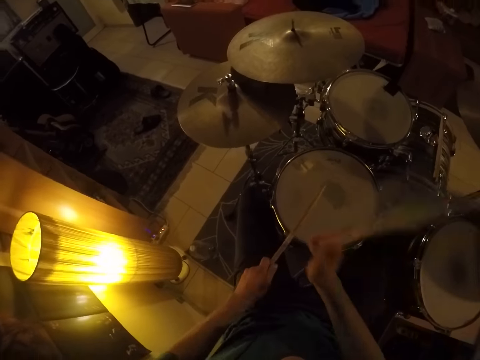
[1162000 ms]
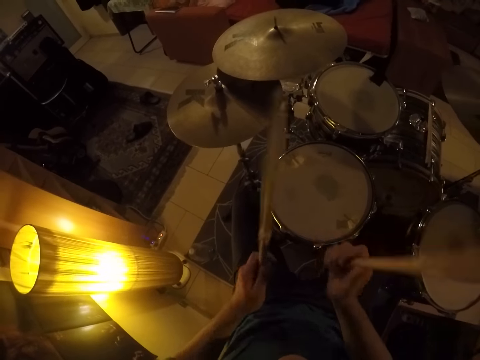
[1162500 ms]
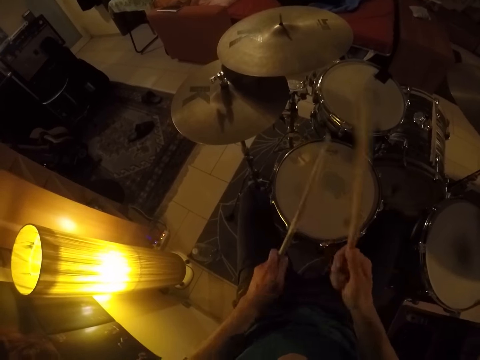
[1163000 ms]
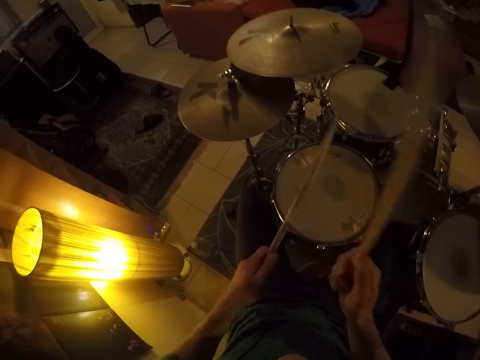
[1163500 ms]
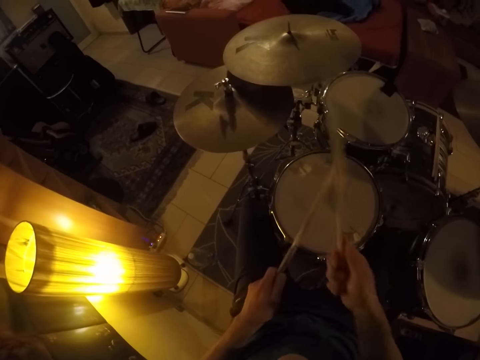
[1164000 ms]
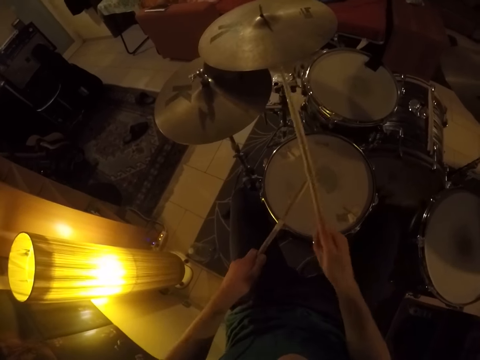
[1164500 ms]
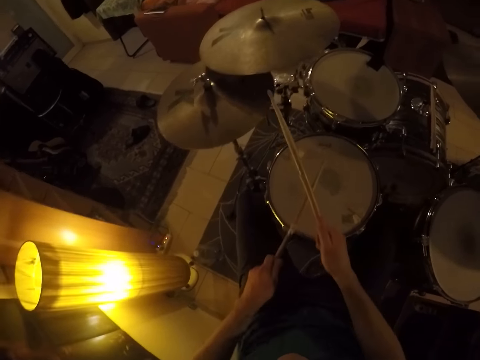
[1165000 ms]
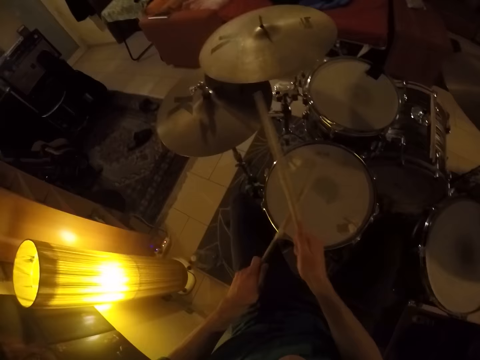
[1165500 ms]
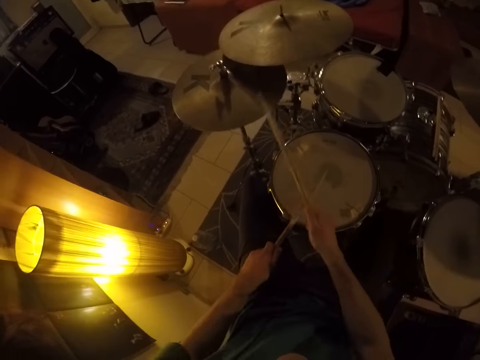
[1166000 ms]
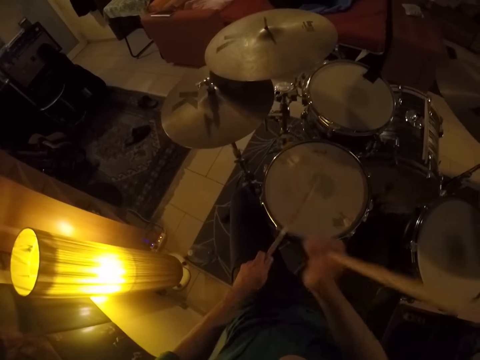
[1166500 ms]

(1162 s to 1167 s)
The camera wearer plays the drum set with the drumsticks in both hands.

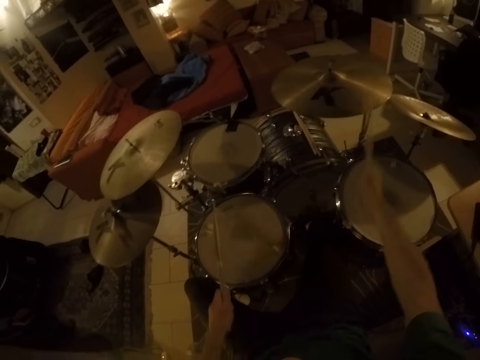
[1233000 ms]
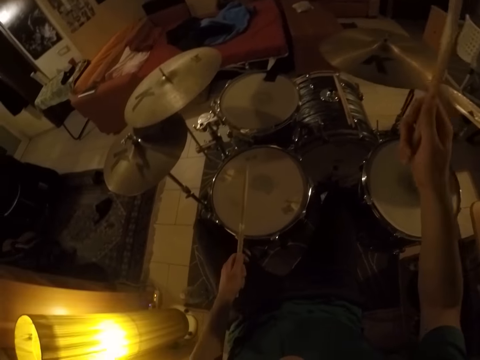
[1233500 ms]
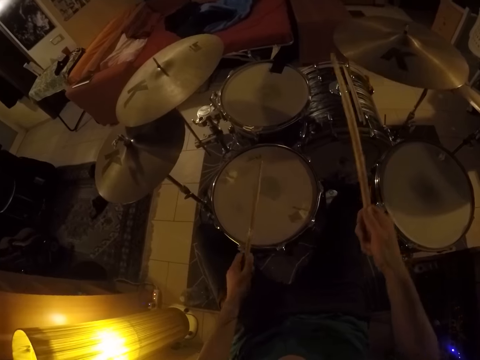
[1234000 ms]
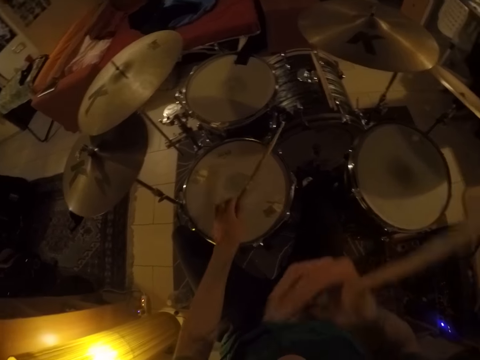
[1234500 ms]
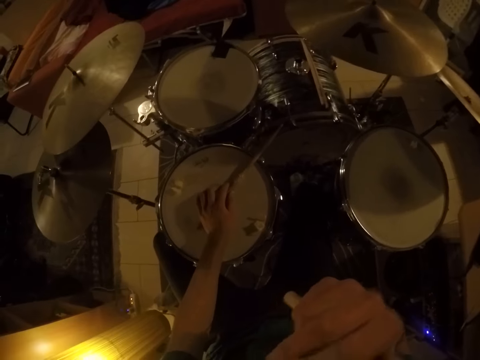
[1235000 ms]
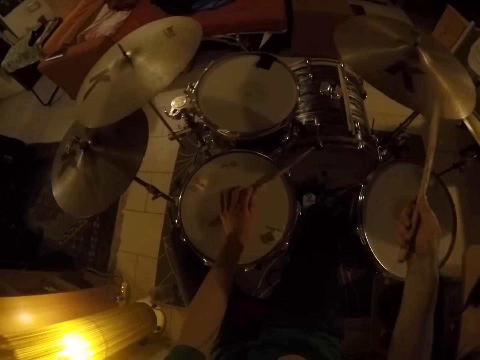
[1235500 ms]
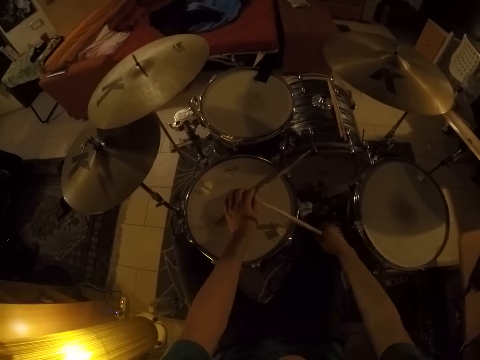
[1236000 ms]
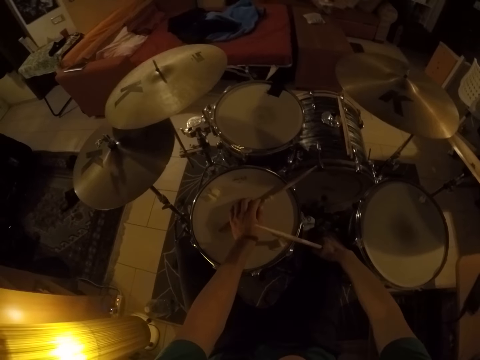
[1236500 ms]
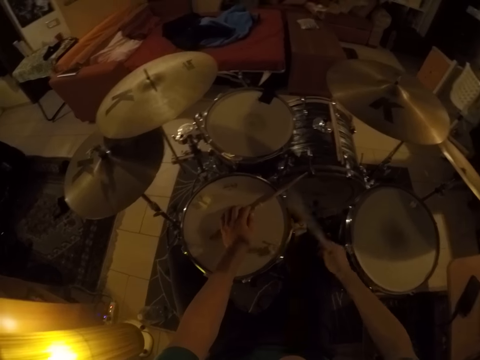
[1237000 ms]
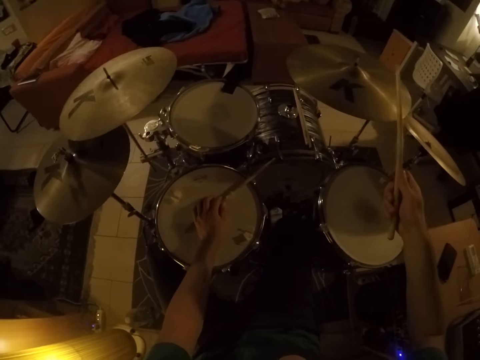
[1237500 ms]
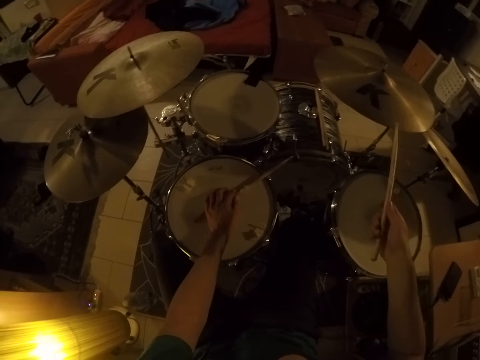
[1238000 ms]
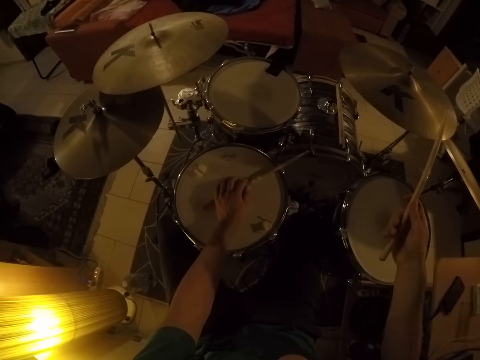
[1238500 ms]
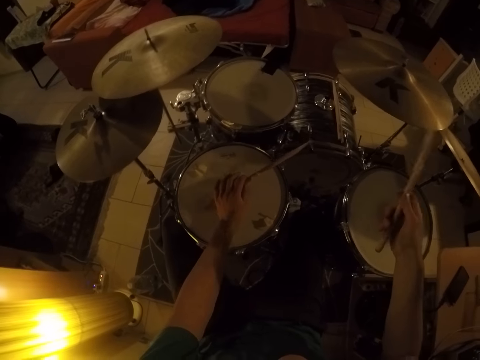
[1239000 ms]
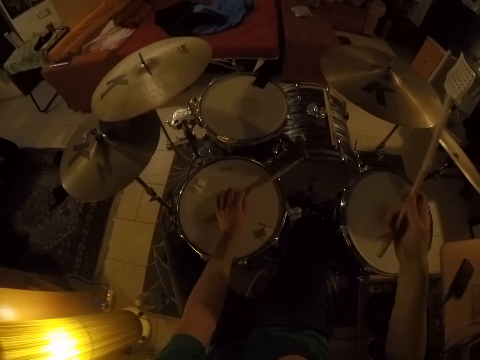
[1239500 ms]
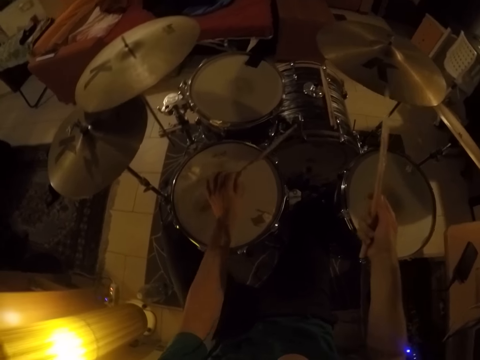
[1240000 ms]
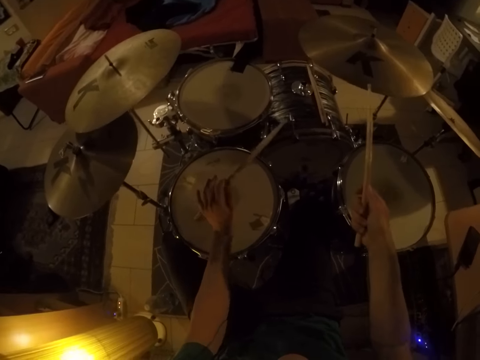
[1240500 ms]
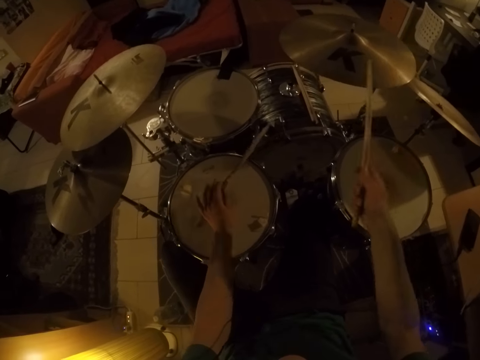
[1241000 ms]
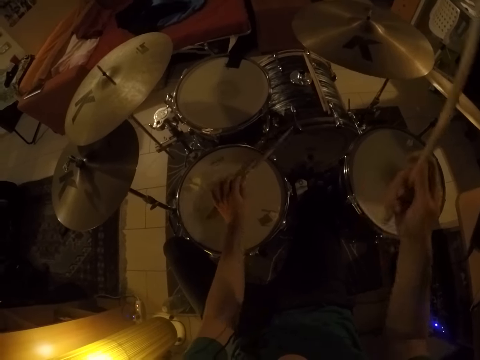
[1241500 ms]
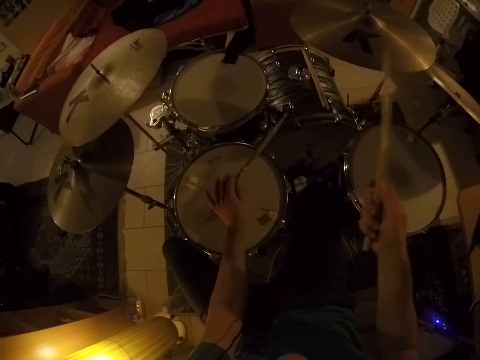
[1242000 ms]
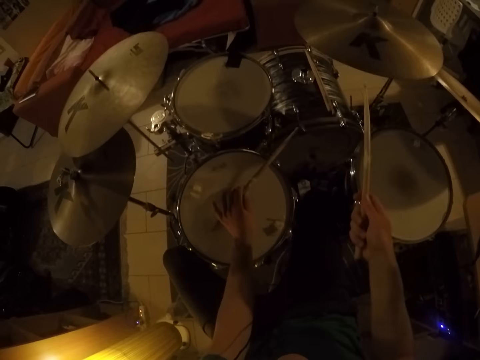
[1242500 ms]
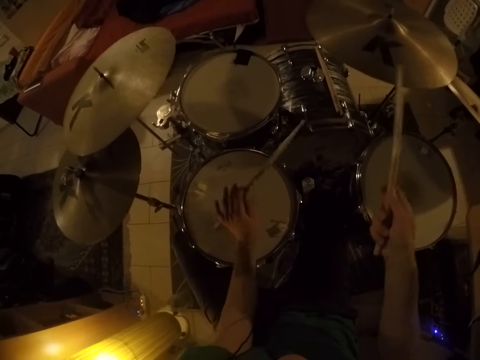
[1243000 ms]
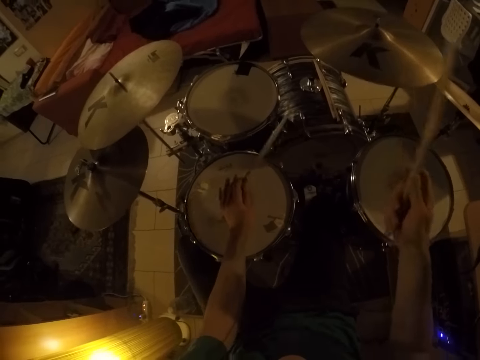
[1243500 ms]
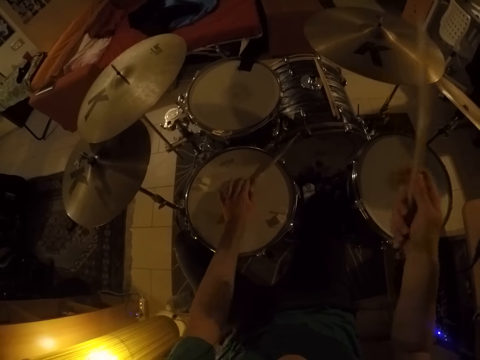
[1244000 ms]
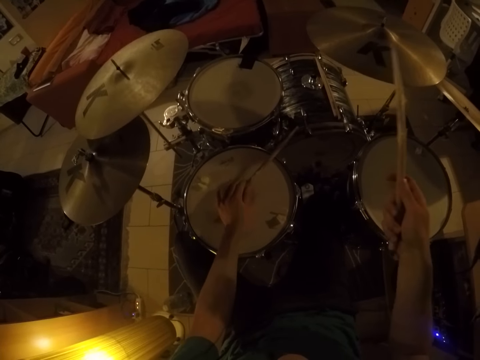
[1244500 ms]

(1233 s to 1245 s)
The camera wearer drops the drumstick on the drum set with his left hand. He places the drumstick on the drum set with his right hand. He hits the drum set with the drumsticks in both hands.

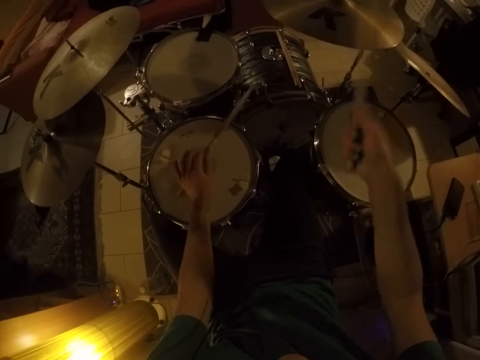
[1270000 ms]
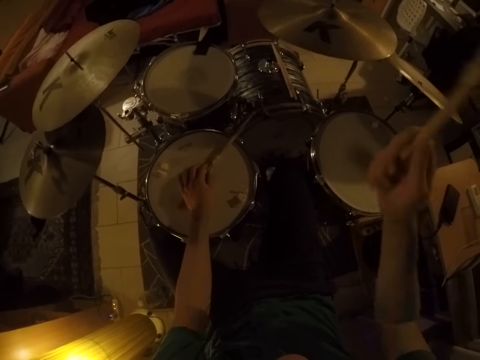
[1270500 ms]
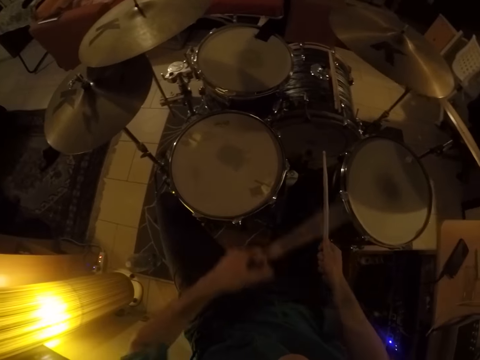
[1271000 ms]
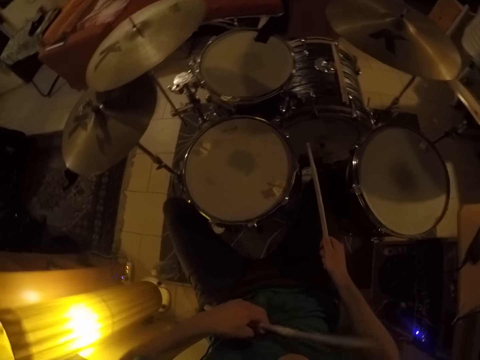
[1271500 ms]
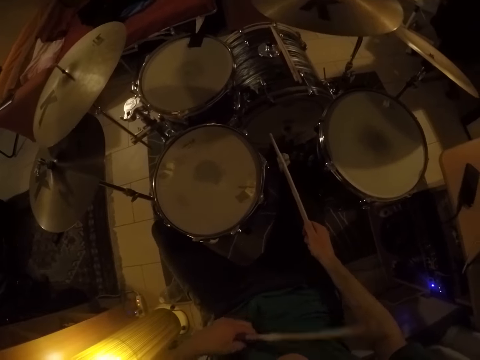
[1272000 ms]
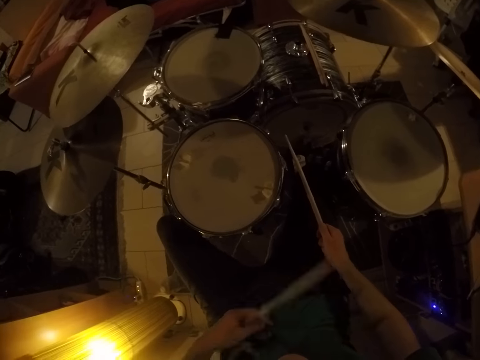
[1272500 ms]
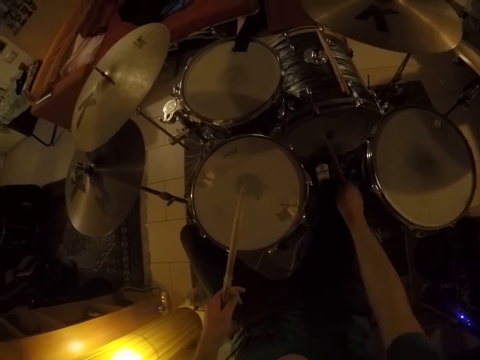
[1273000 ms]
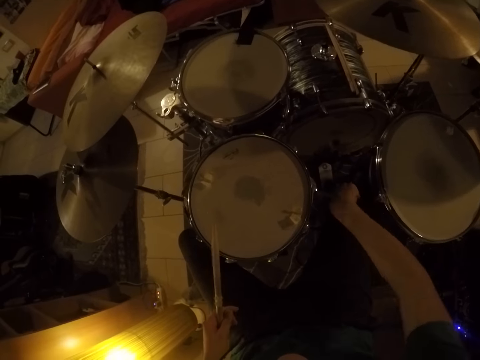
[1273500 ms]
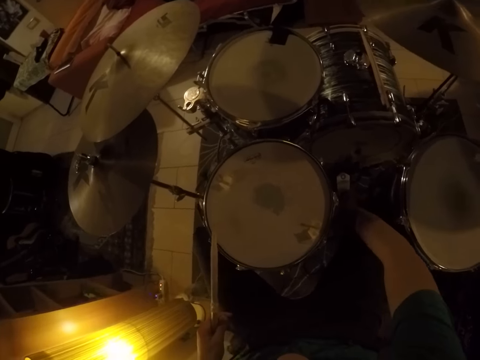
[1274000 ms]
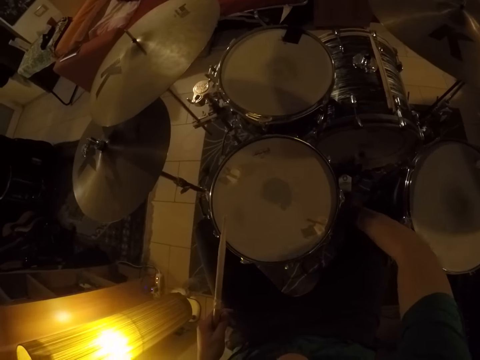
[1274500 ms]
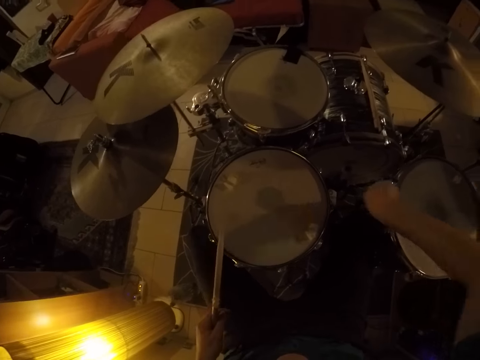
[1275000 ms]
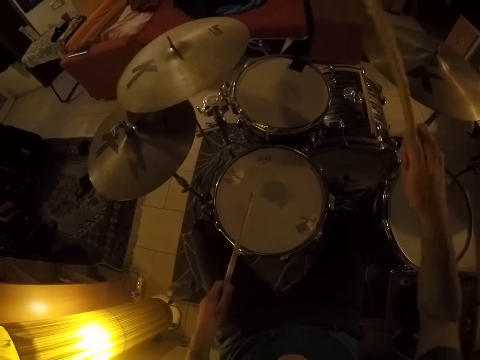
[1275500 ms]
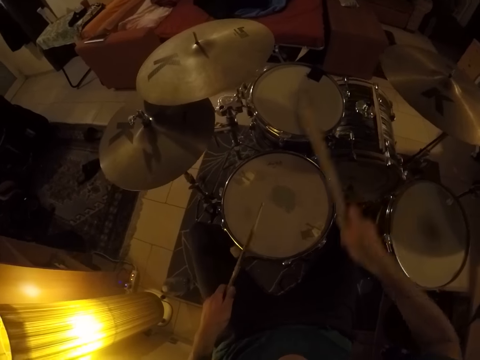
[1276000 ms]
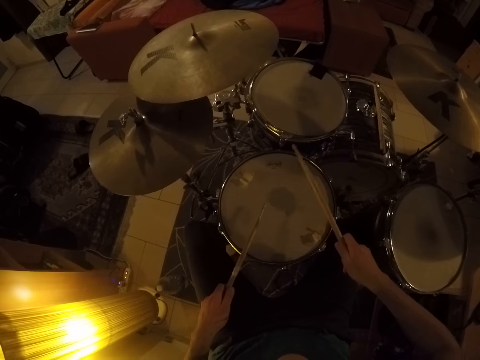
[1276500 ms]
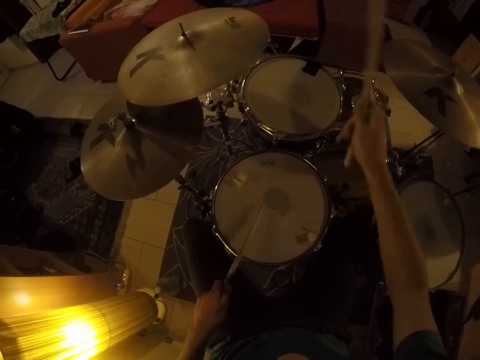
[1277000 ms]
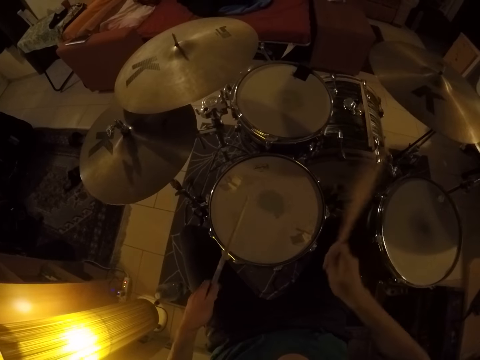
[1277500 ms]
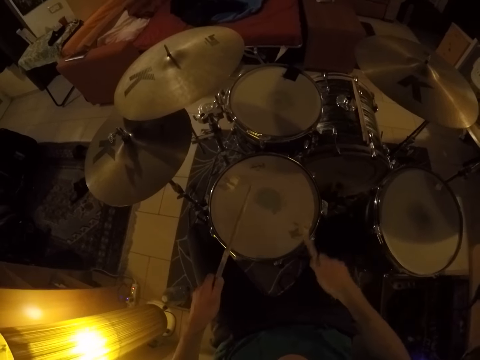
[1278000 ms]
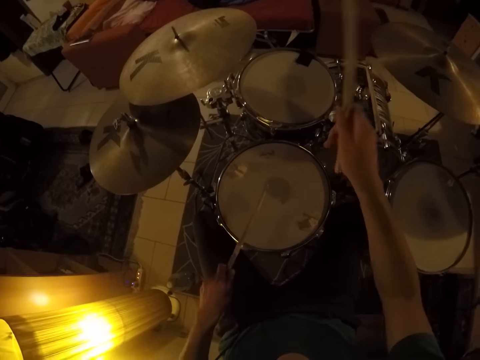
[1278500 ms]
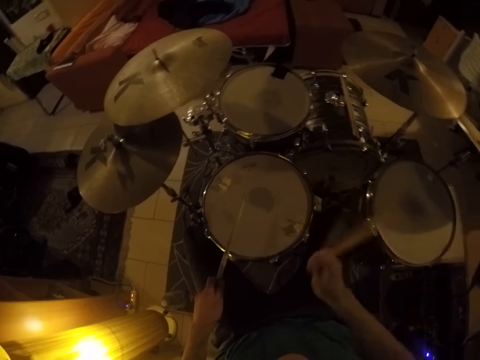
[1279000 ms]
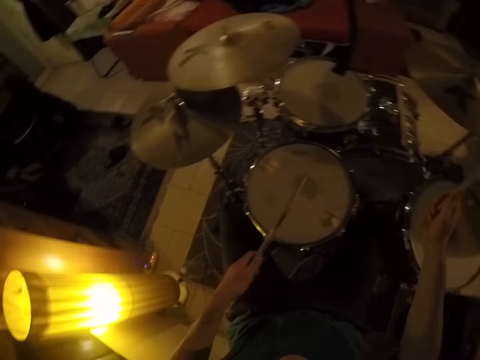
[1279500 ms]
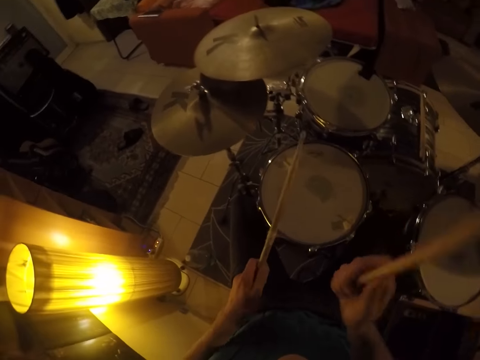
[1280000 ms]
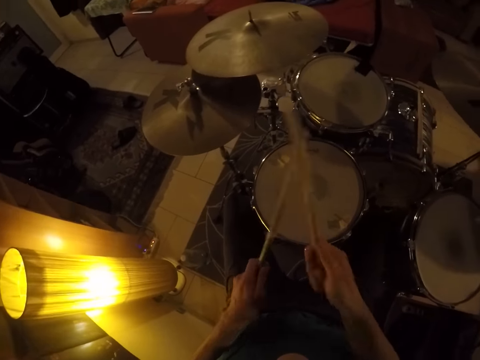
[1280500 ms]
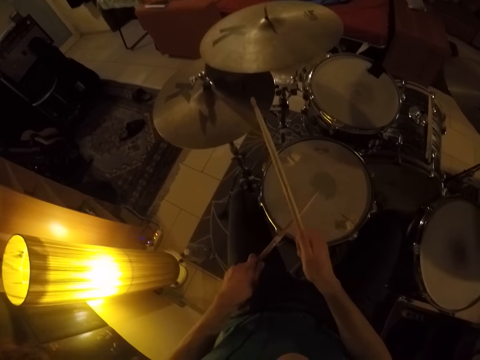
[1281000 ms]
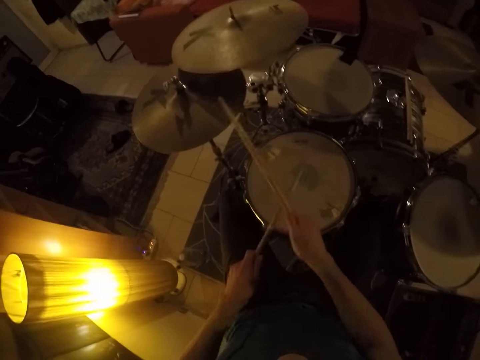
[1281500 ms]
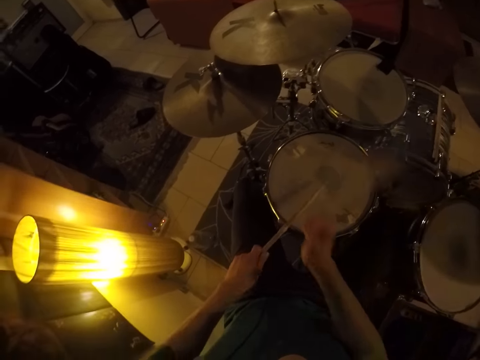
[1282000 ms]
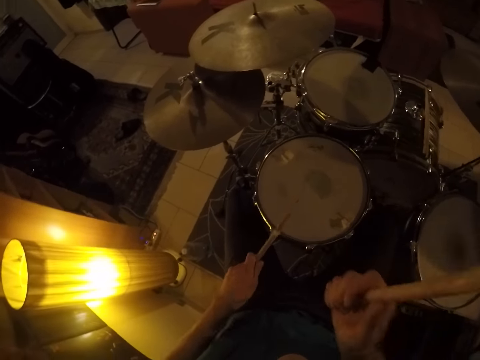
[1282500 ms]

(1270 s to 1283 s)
The camera wearer scratches his right arm with the drumstick in his left hand. He touches the drum set with the drumstick in his right hand. He plays the drum set with the drumsticks in both hands.
